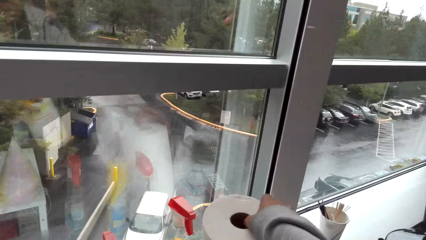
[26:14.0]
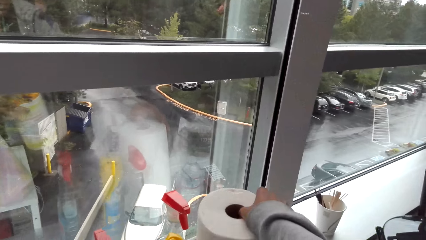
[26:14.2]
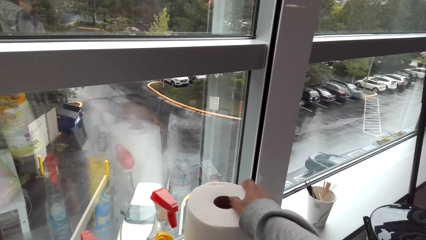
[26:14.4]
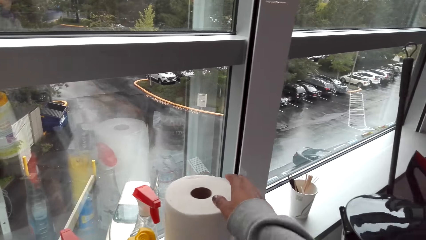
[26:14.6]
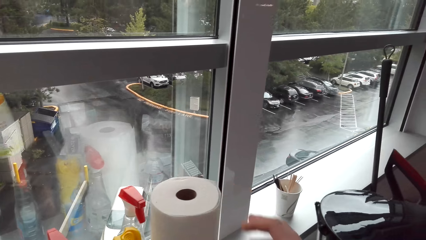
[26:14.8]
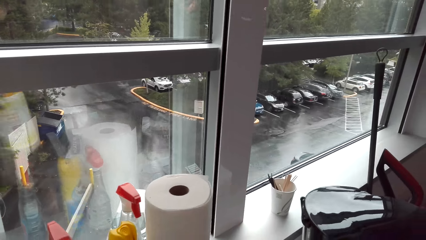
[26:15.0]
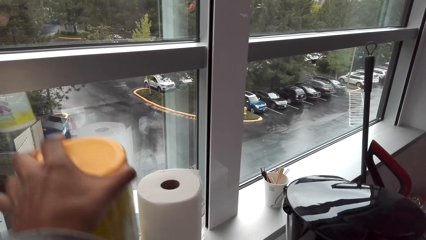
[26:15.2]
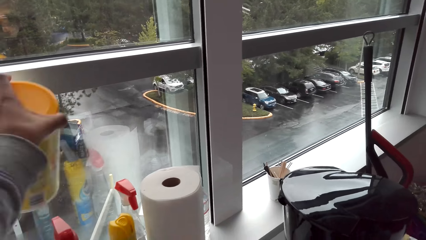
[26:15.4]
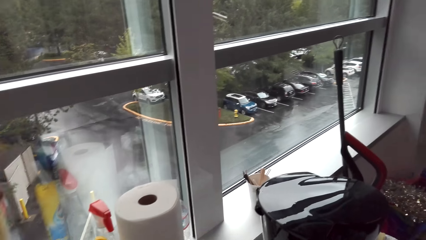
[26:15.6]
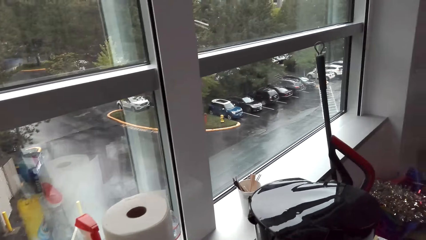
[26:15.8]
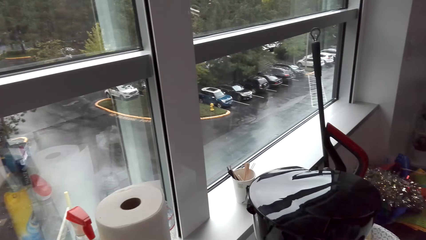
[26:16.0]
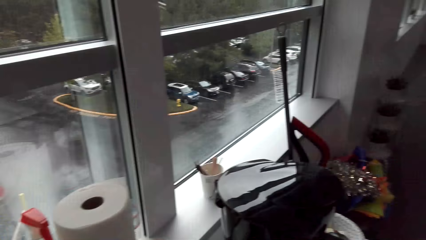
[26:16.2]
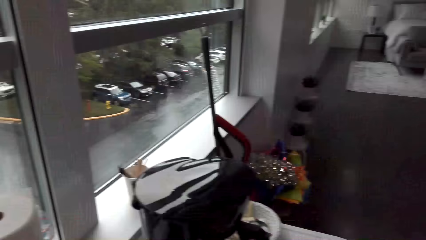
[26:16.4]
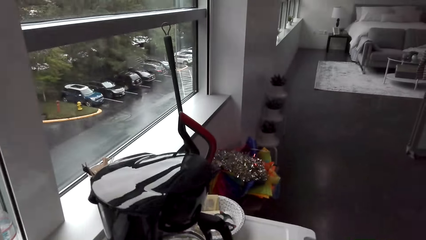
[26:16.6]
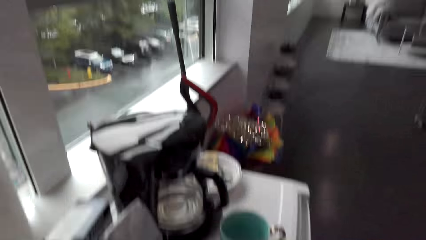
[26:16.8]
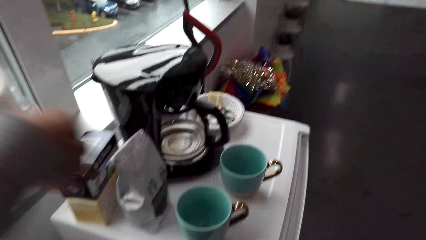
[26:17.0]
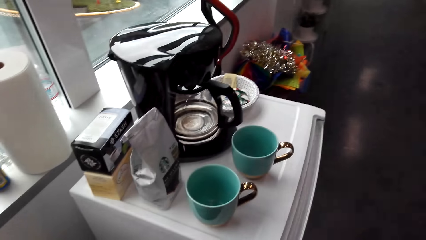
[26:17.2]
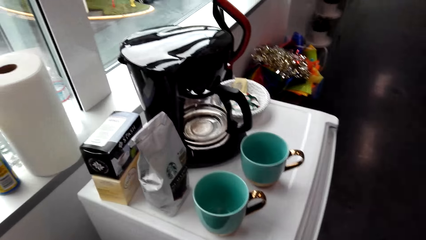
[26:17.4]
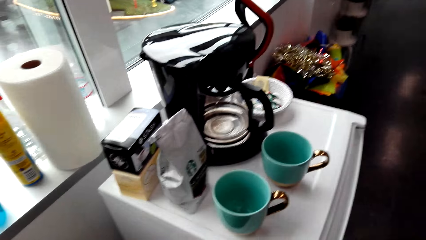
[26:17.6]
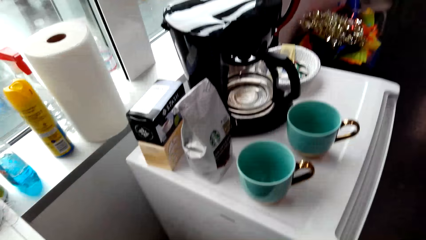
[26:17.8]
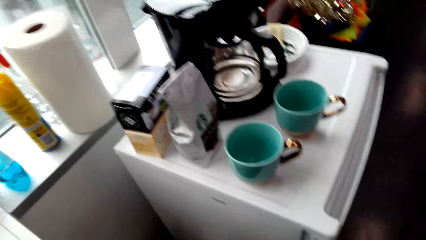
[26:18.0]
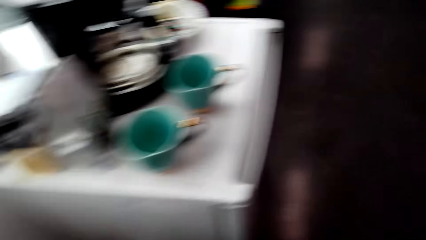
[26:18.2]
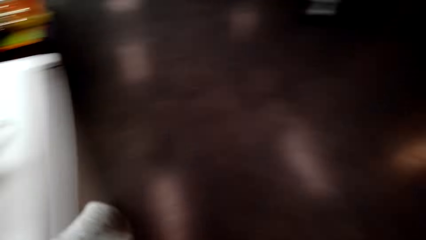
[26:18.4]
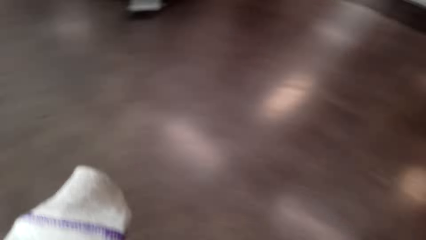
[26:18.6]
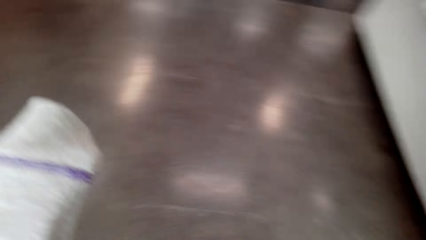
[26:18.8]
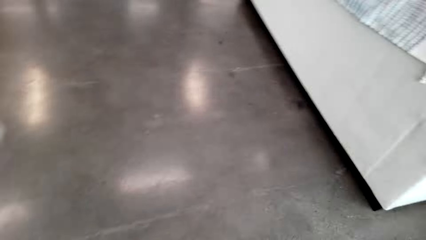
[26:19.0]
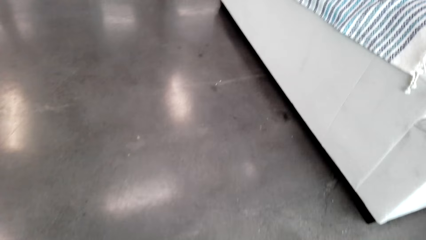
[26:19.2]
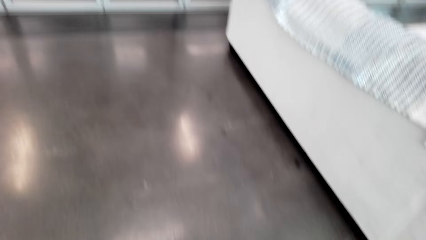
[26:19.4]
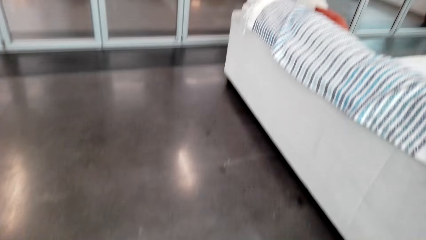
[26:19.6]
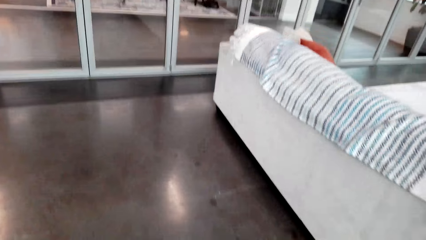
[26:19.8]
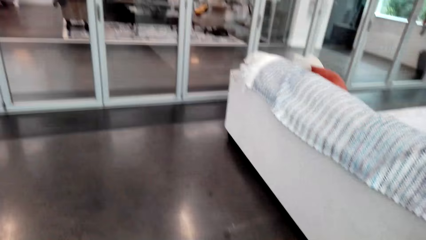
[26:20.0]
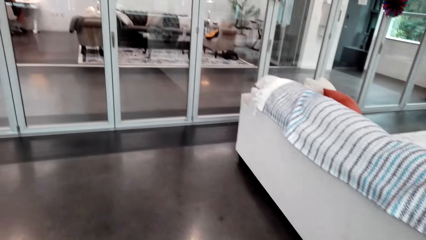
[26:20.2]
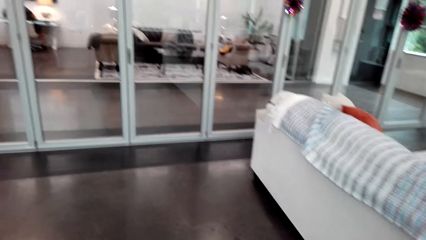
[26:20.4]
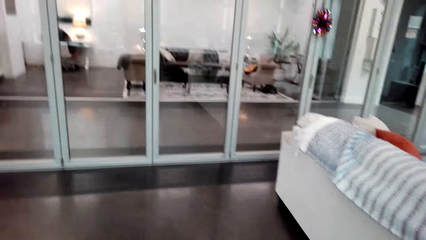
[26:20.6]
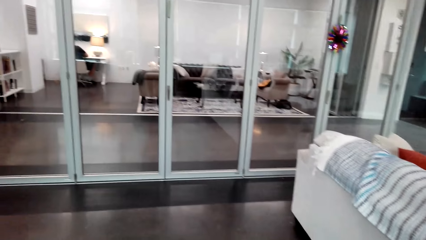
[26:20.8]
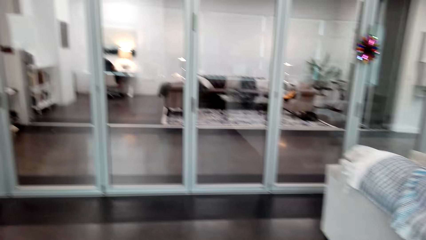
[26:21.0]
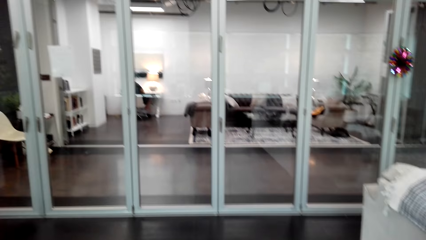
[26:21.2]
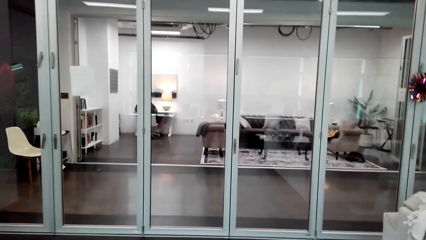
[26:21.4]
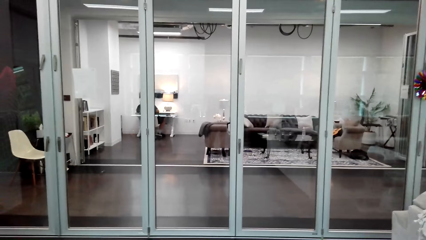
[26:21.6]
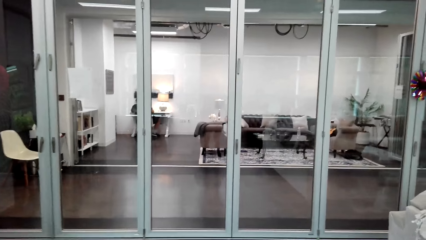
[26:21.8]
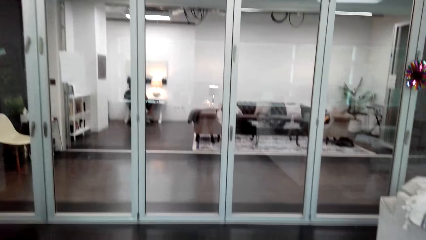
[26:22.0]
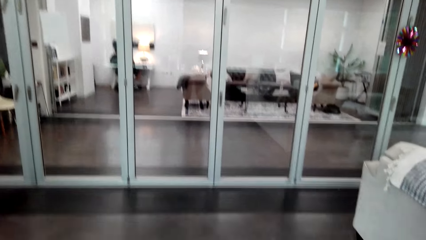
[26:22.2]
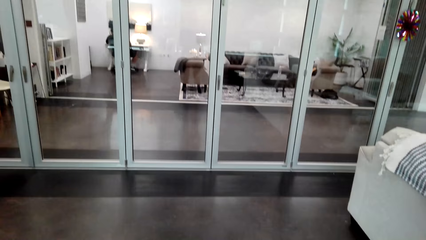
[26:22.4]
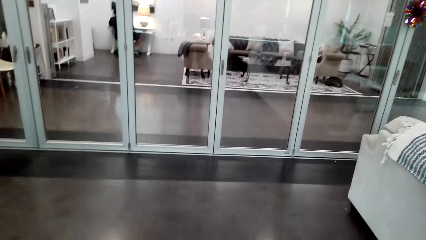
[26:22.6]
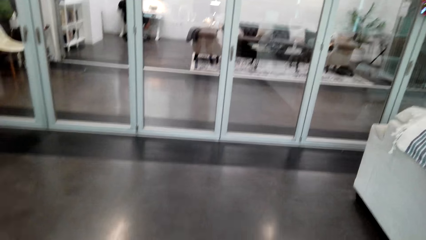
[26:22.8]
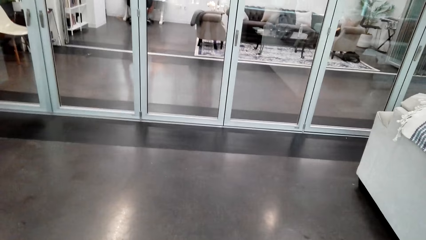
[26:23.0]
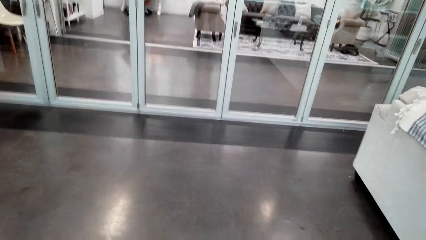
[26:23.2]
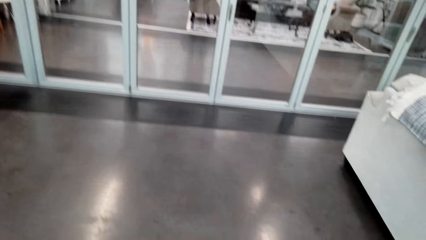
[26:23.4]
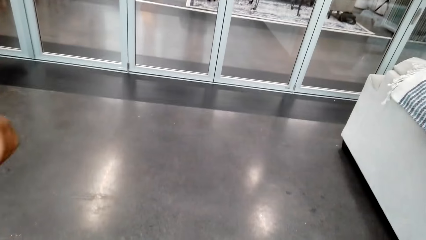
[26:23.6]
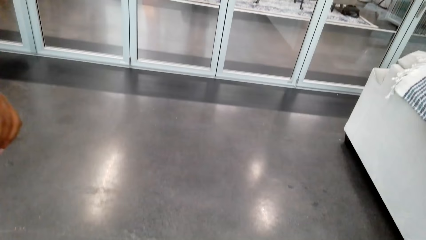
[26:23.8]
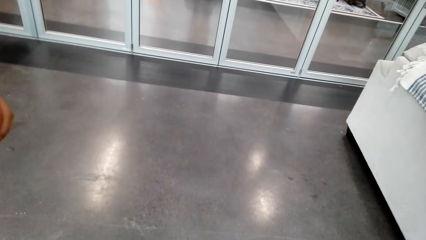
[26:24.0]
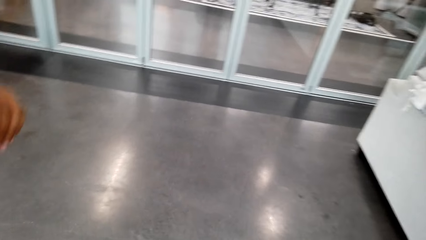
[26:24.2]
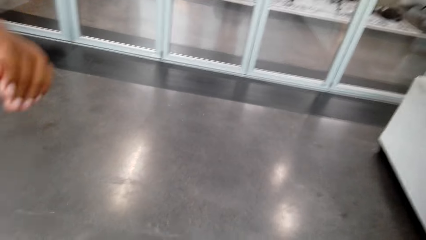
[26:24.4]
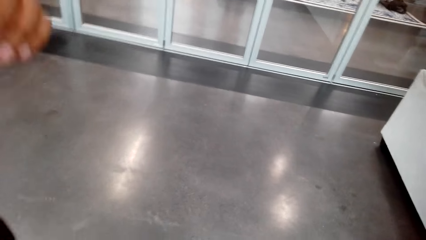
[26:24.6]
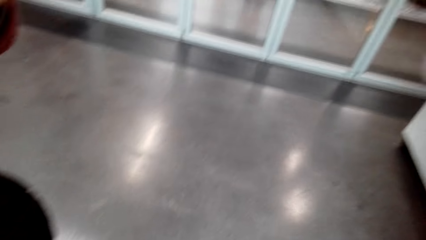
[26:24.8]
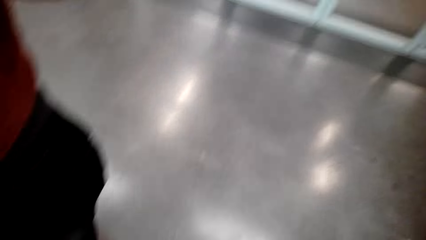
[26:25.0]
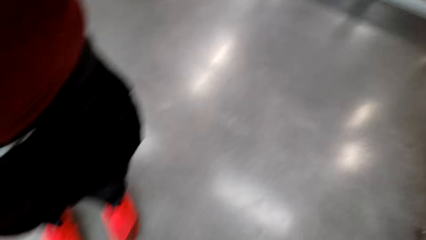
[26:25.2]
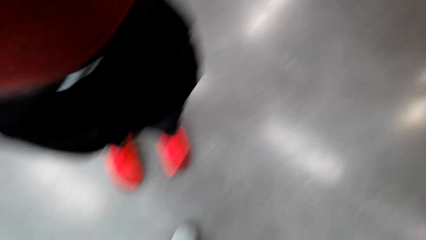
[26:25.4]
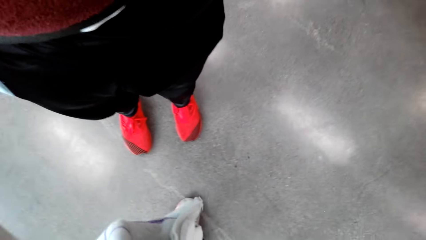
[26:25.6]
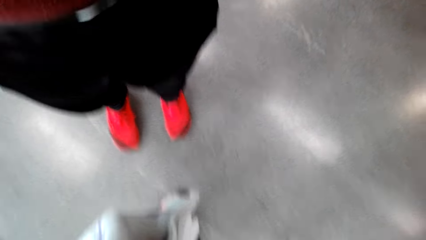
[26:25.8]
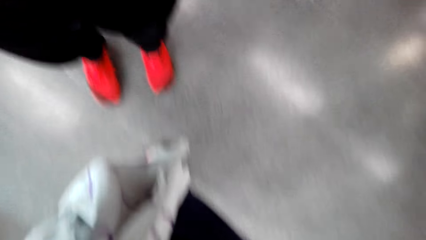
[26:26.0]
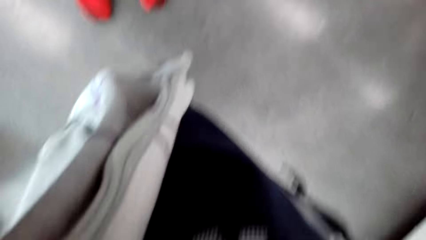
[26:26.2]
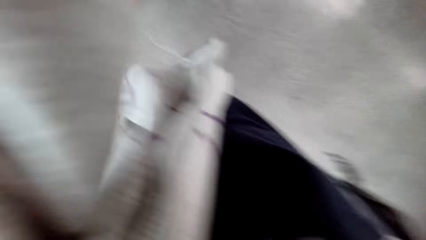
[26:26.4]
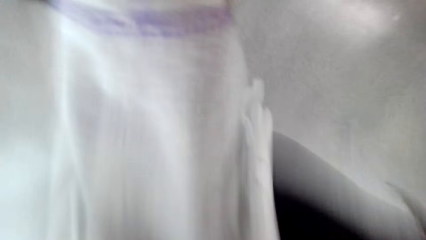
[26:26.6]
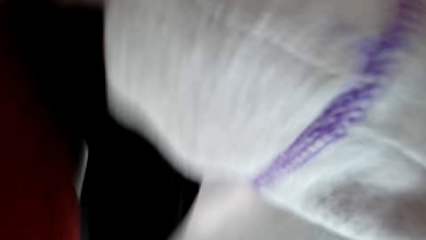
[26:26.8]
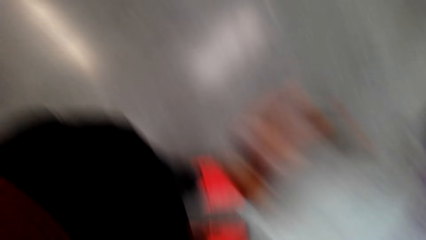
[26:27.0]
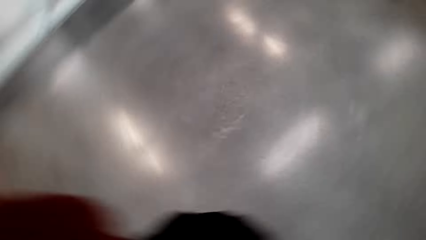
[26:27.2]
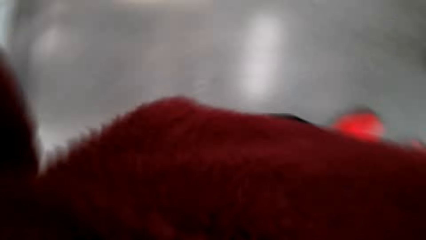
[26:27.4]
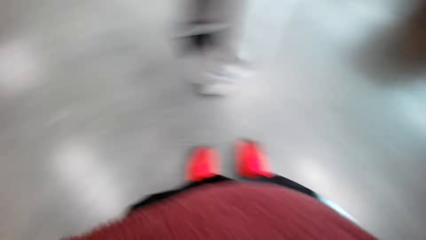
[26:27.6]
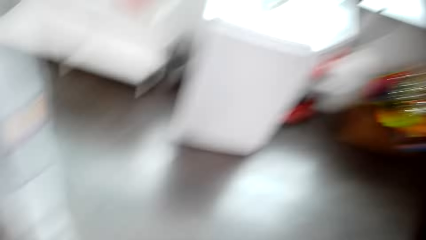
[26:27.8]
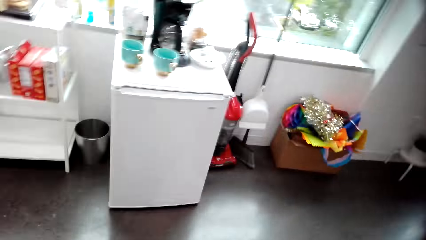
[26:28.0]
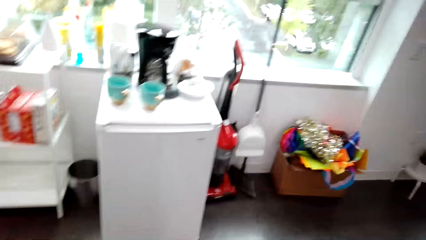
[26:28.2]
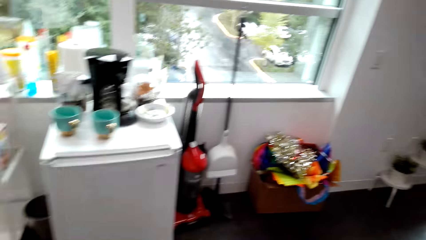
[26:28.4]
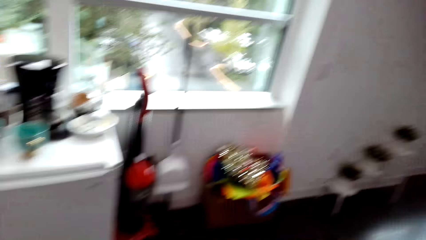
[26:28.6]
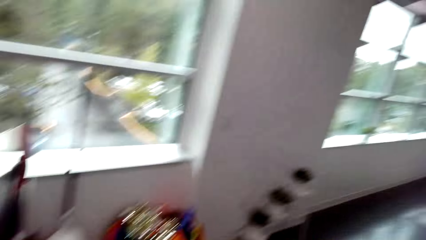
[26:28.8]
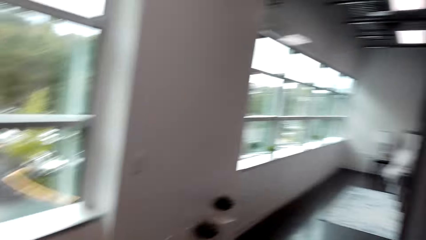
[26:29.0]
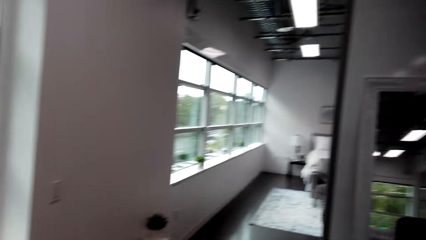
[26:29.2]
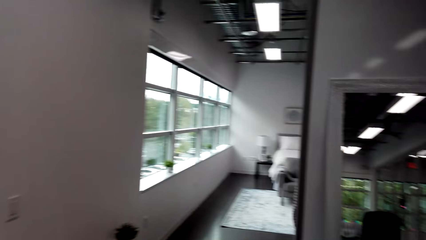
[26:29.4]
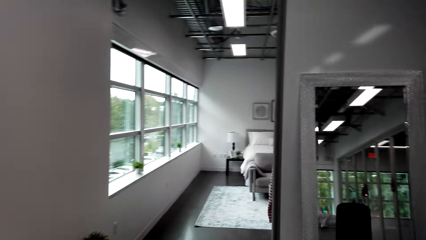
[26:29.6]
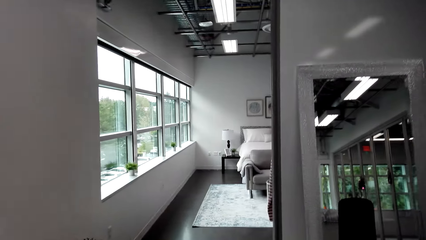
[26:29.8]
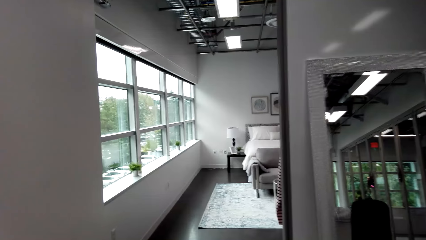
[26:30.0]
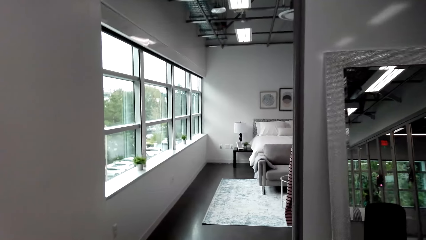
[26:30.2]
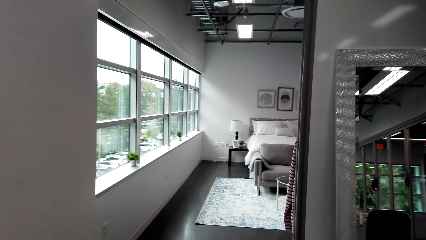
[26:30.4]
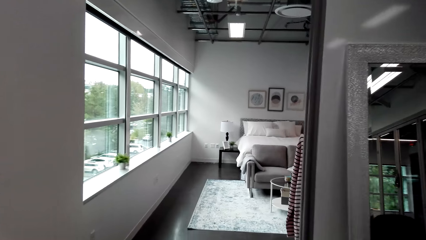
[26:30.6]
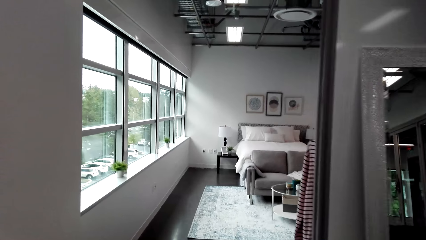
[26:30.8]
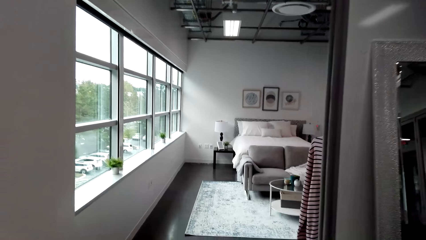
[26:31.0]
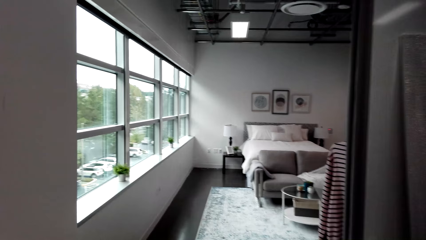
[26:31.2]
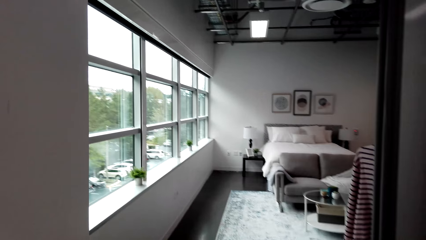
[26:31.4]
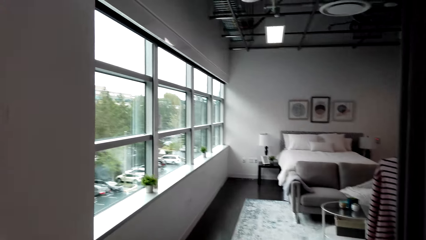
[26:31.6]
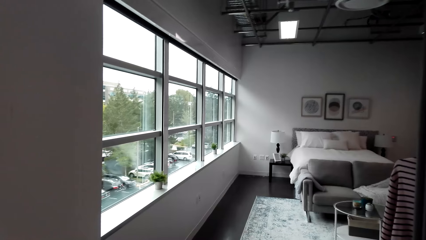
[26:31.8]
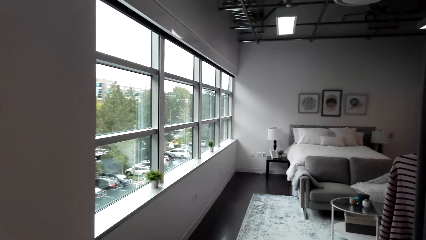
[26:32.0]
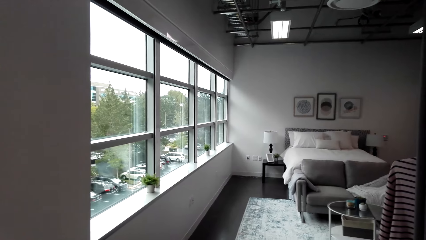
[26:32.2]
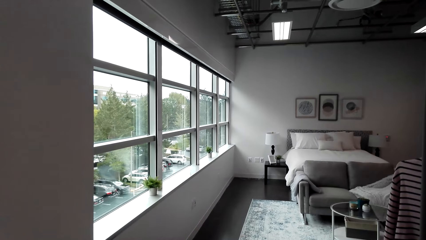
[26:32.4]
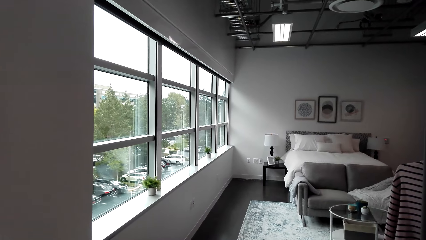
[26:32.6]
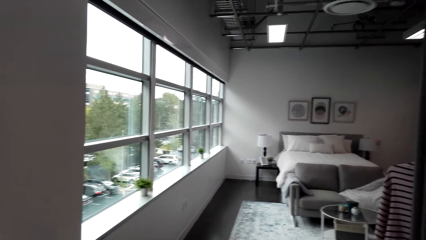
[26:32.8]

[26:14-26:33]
The camera wearer places the kitchen tissue roll on the countertop. They walk in the house. They remove the camera and give it to a man. The man wears the camera.
